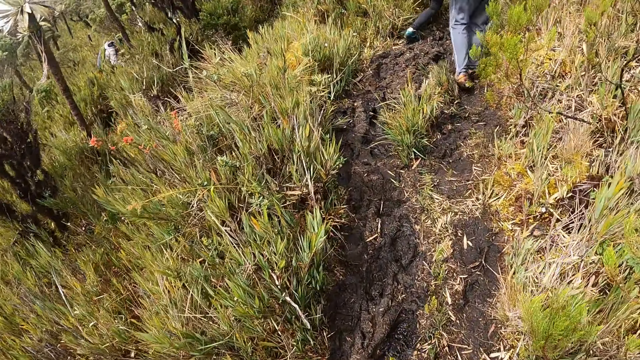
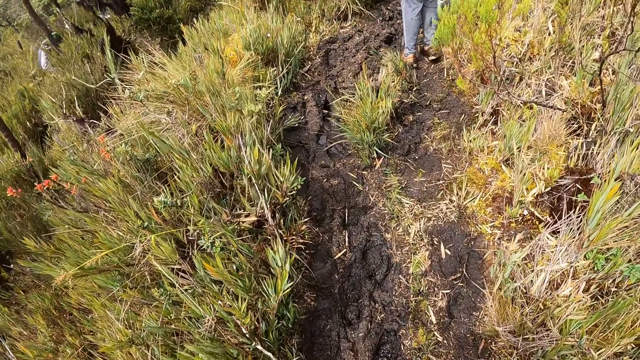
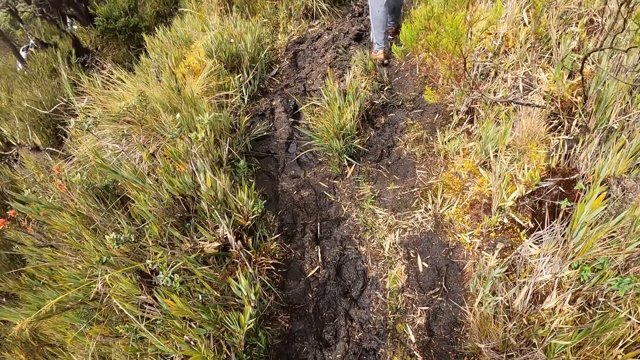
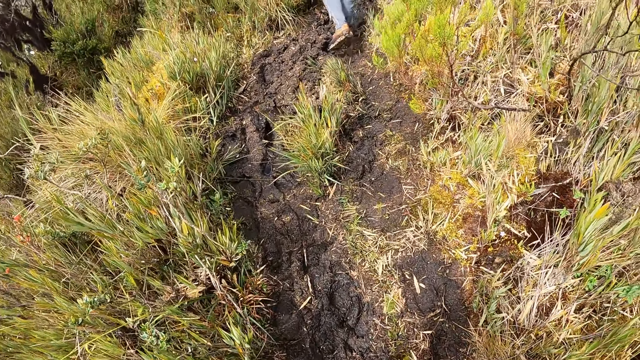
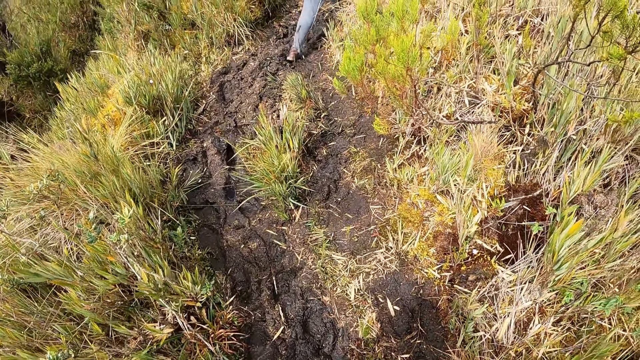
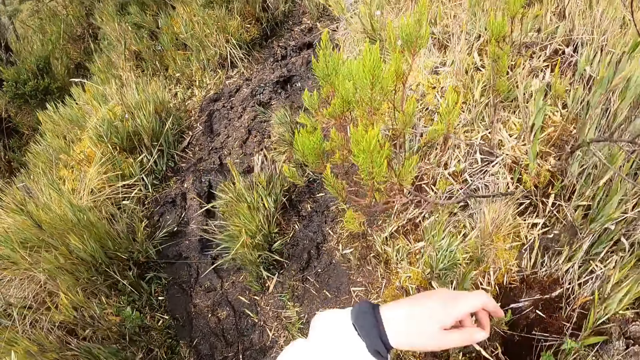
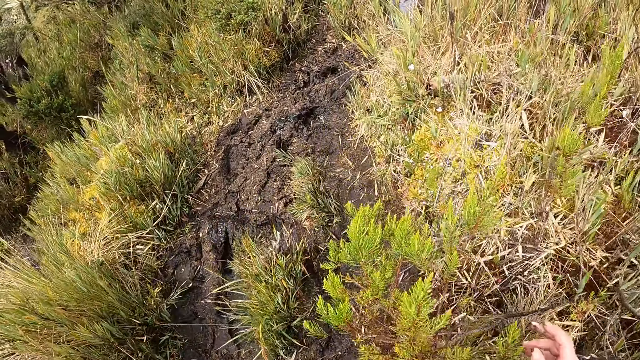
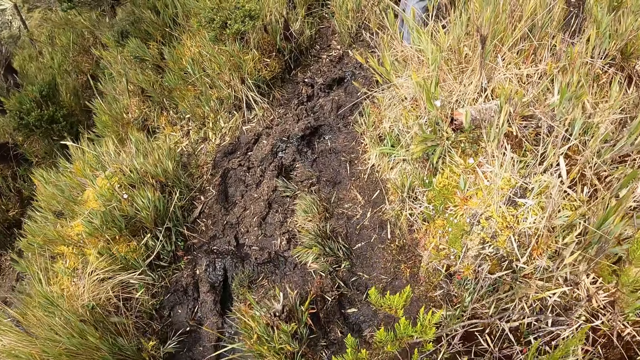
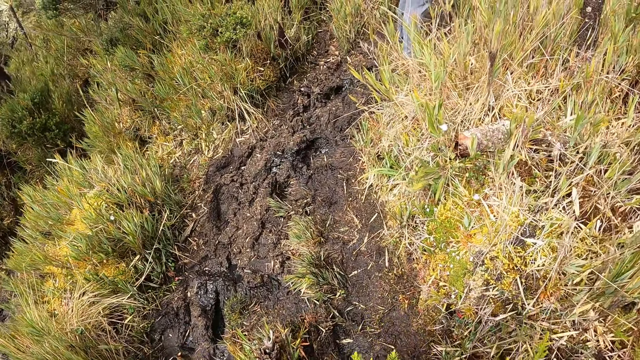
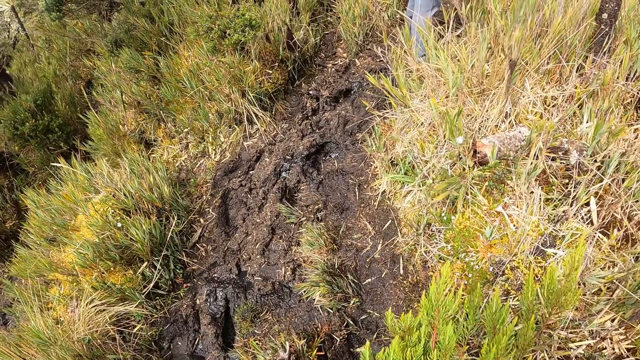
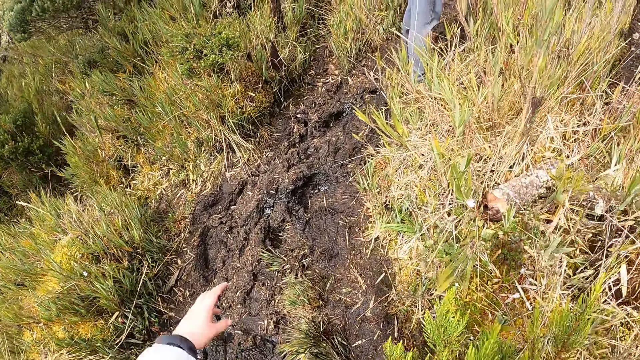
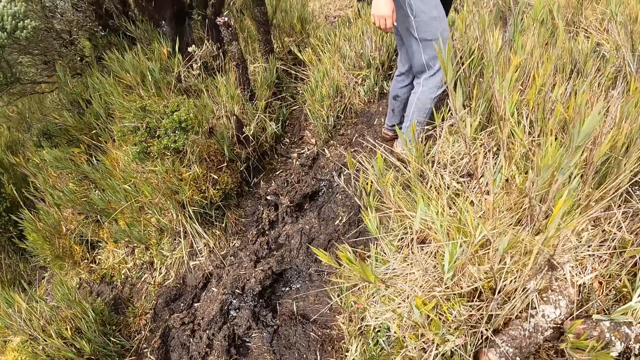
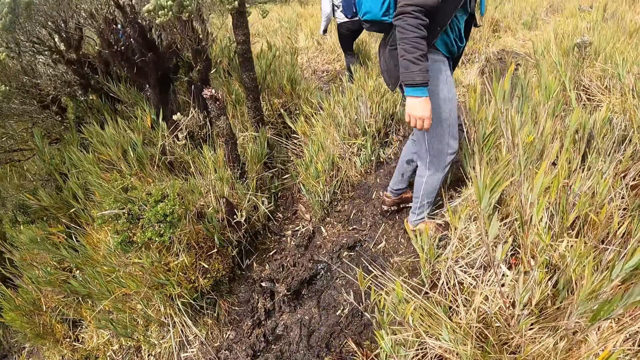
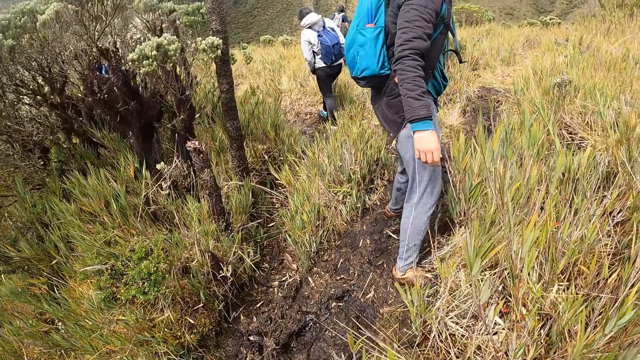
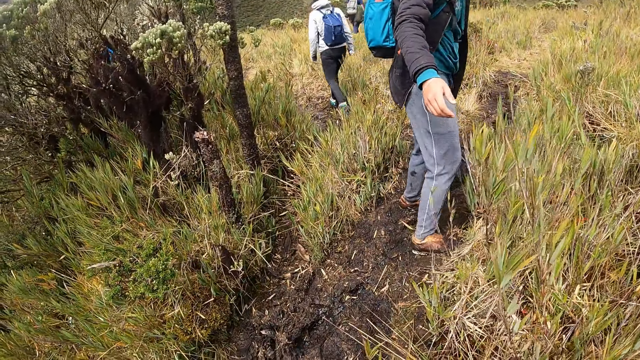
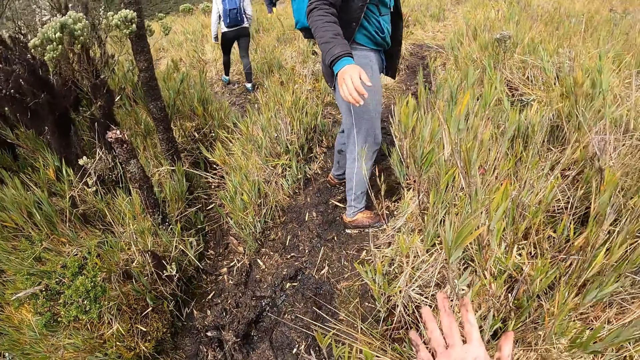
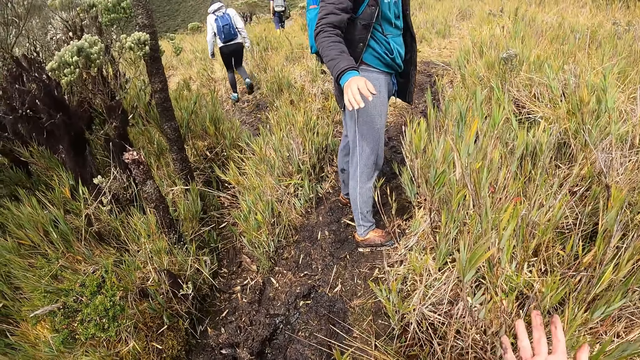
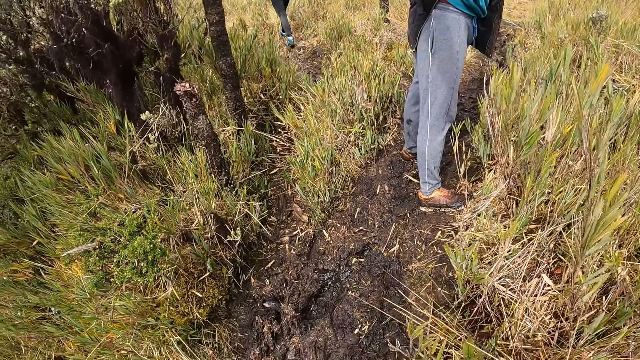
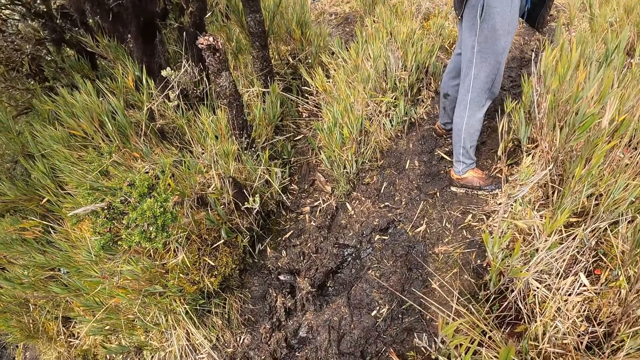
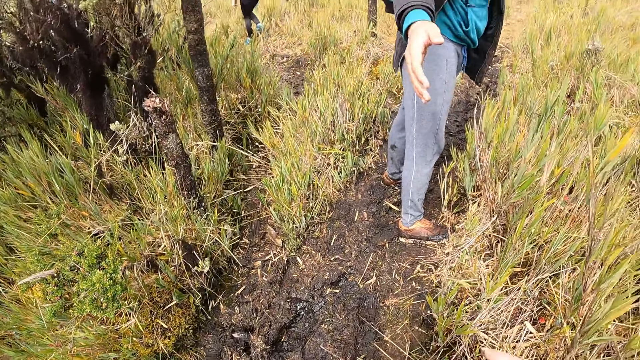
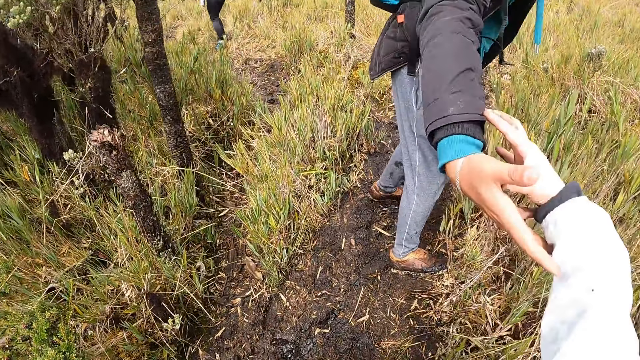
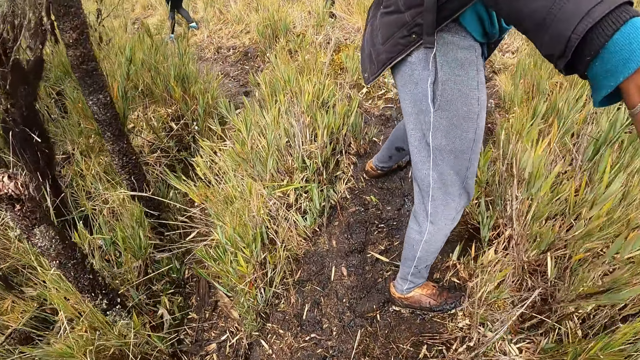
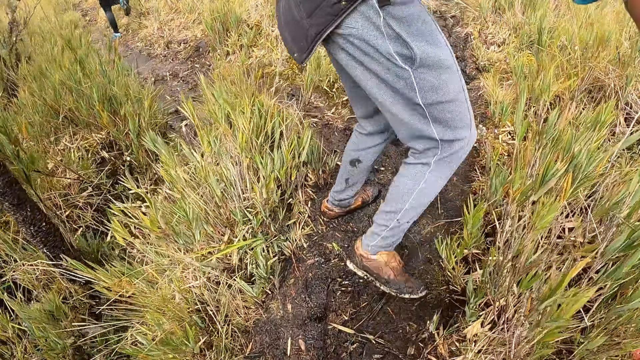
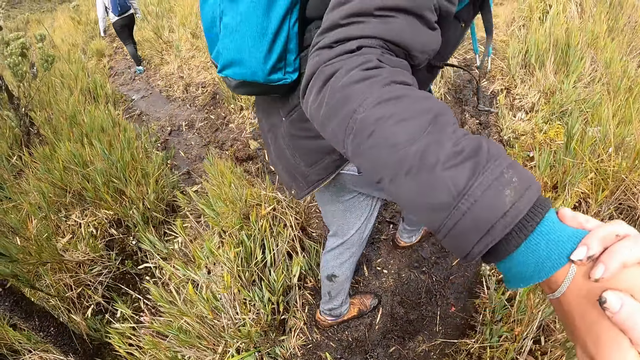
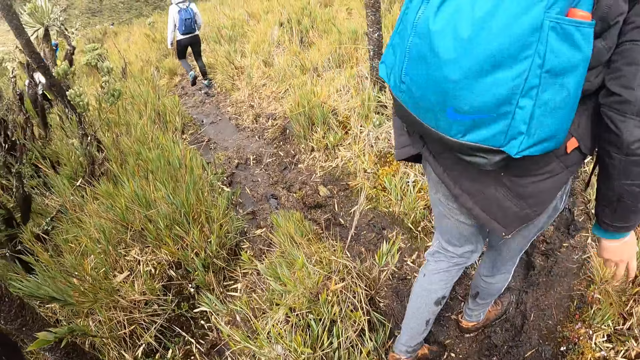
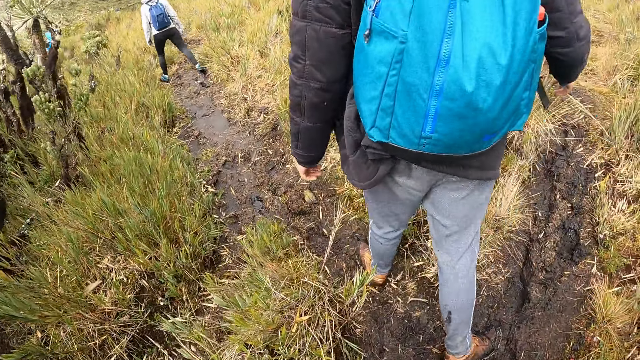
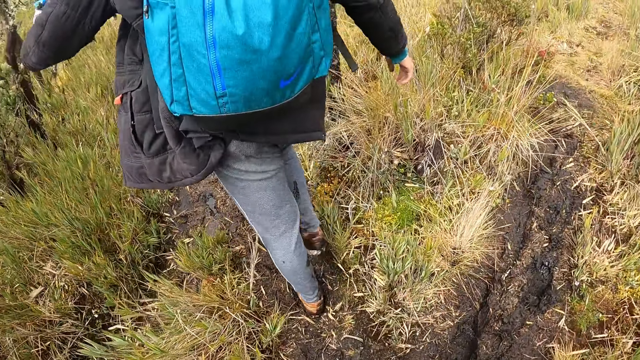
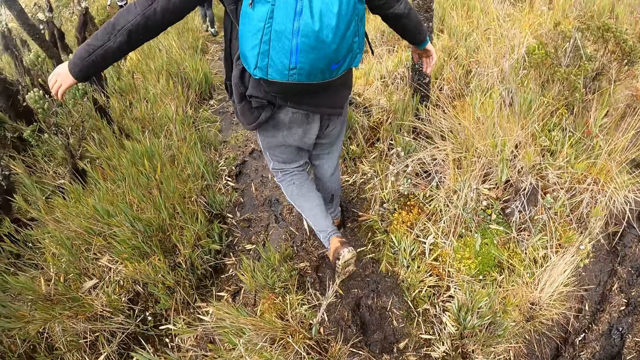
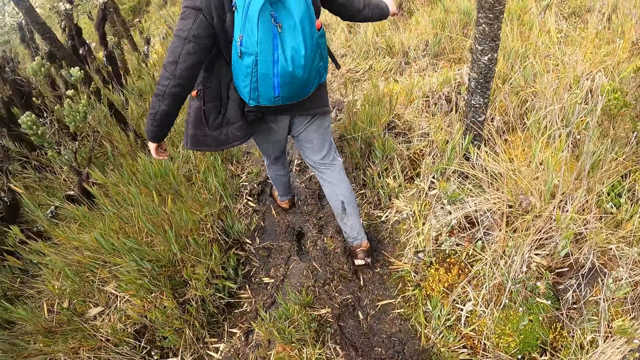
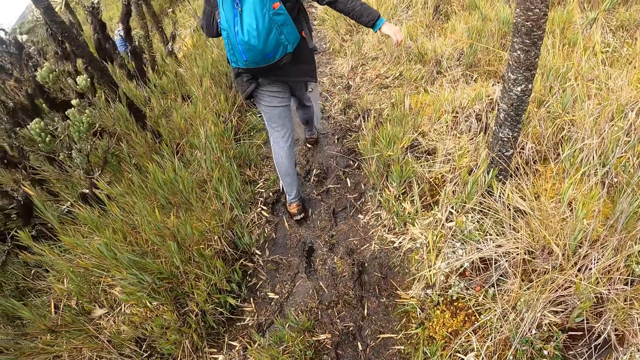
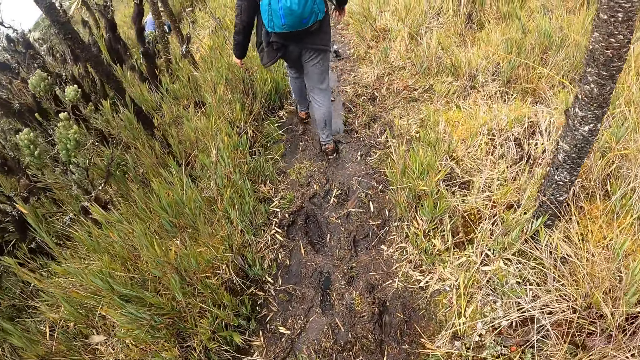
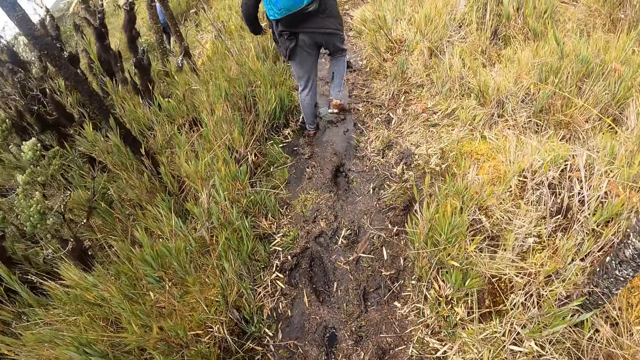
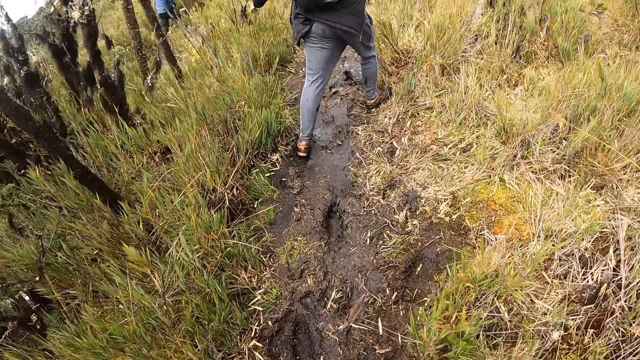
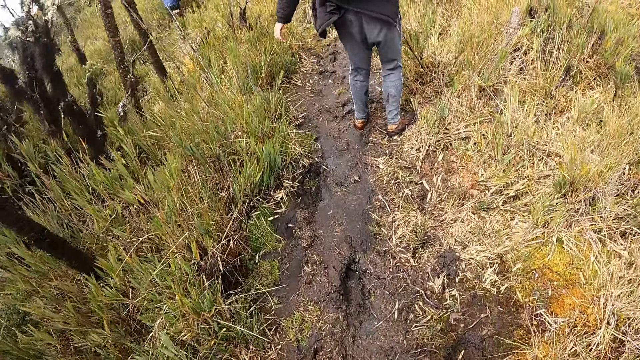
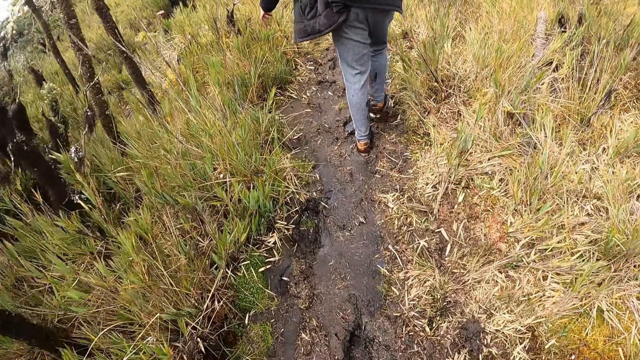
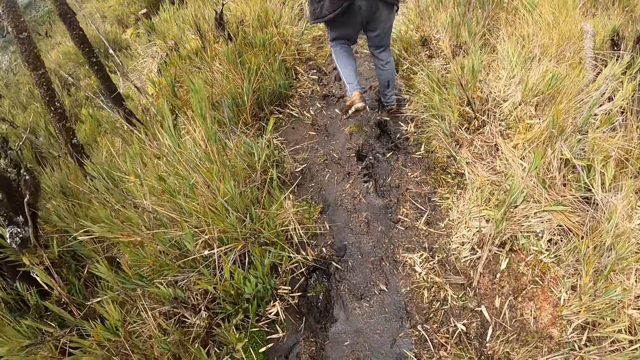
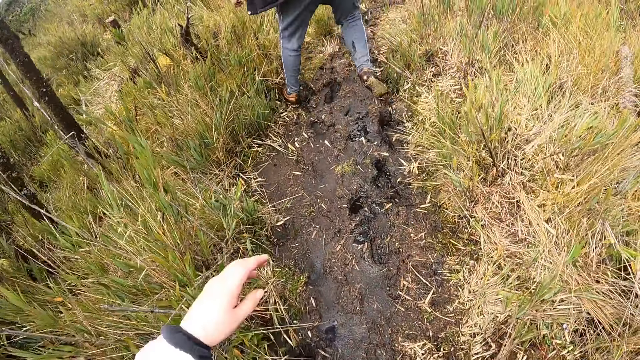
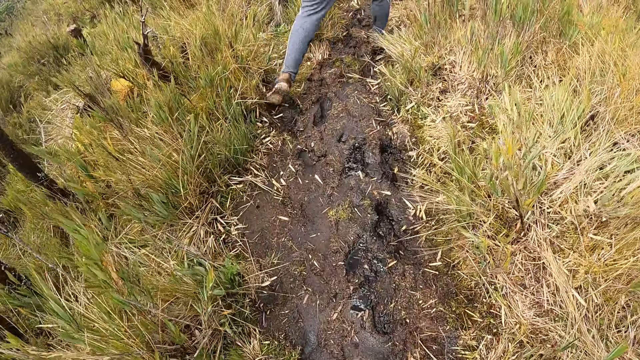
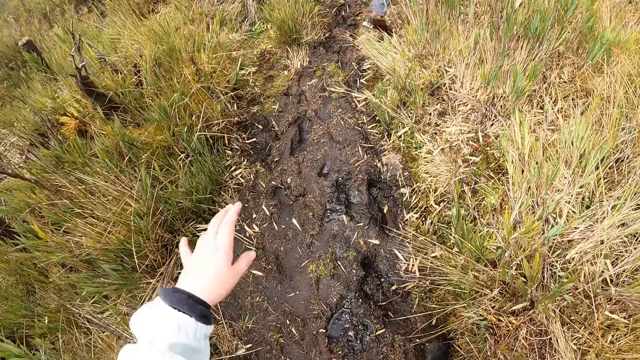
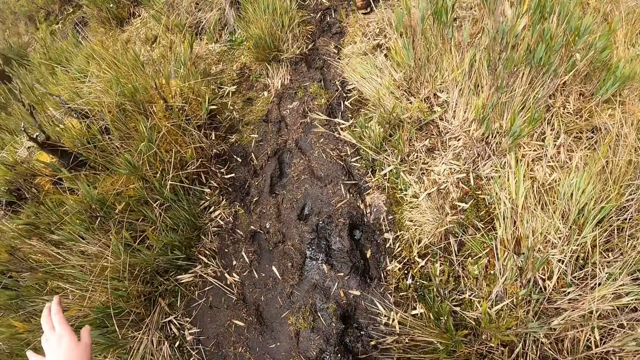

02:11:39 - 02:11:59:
The camera wearer walks with friends. A man stops walking in the bushy area. The man stretches his right hand at the camera wearer. The camera wearer stretches her right hand at the man. The man pulls the camera wearer with his right hand. The camera wearer aids for a hand while skipping mud. The man walks through the bushy area. The camera wearer walks with friends.
